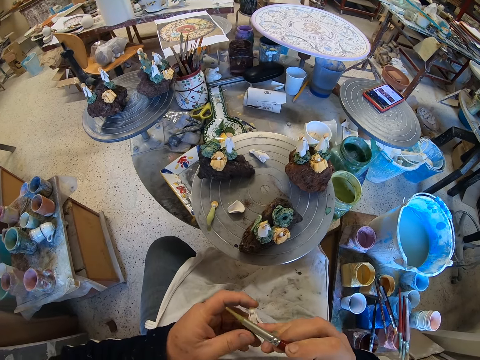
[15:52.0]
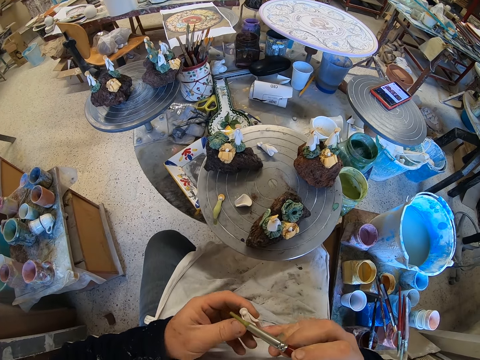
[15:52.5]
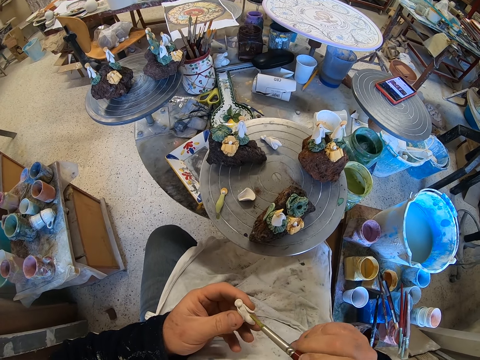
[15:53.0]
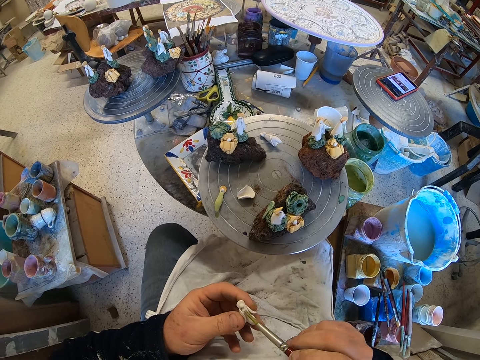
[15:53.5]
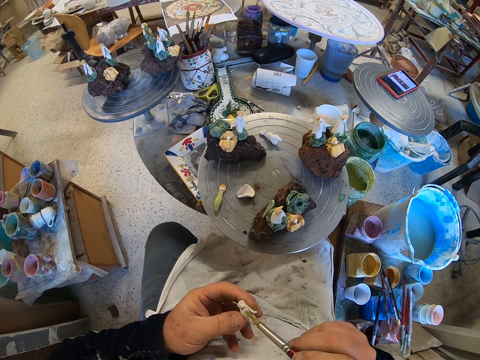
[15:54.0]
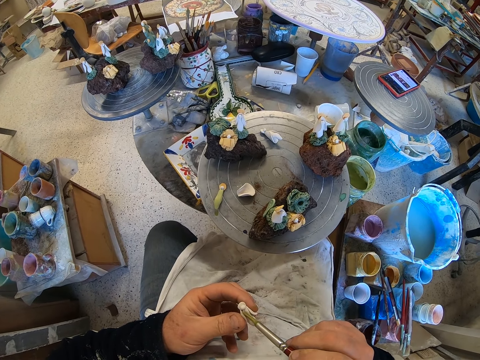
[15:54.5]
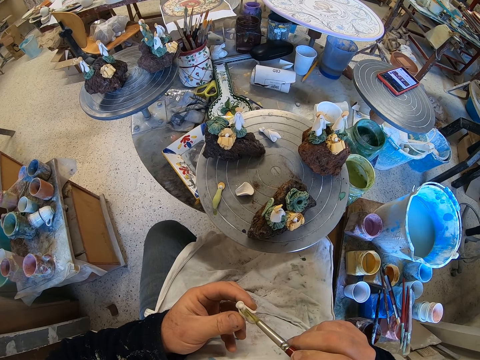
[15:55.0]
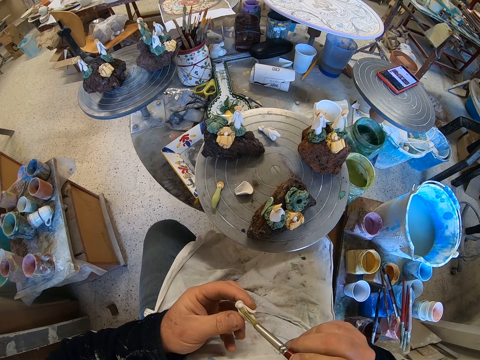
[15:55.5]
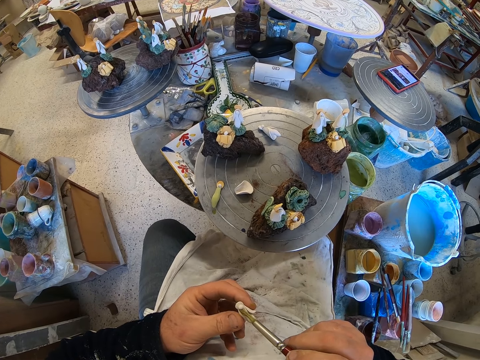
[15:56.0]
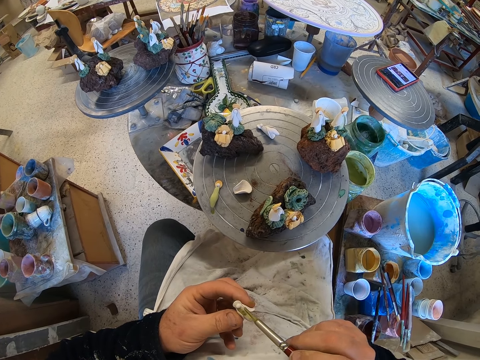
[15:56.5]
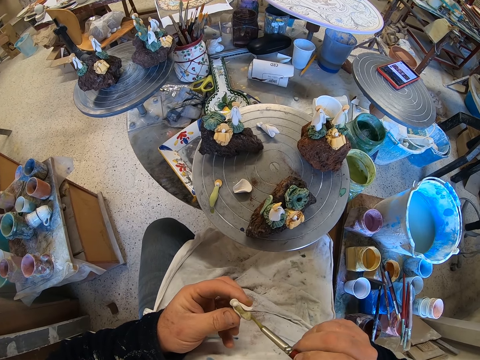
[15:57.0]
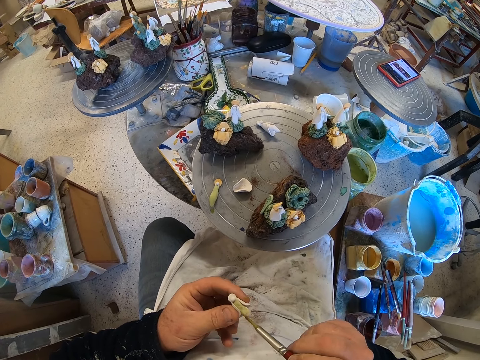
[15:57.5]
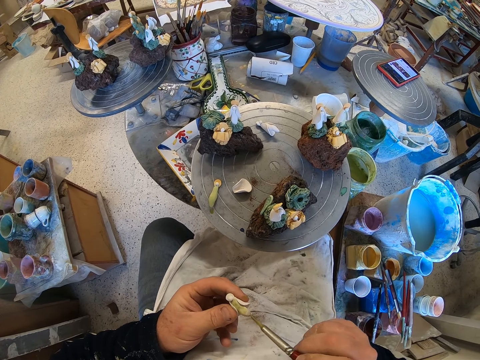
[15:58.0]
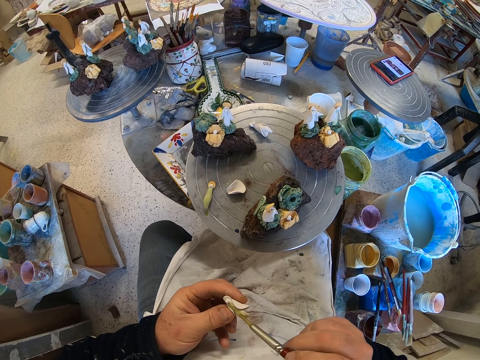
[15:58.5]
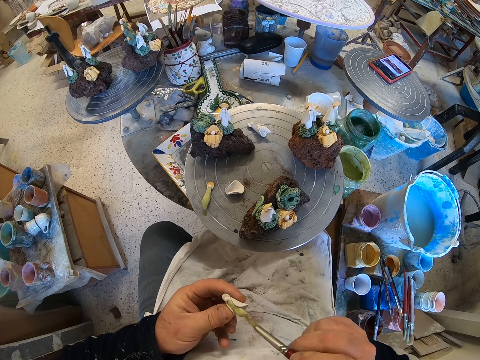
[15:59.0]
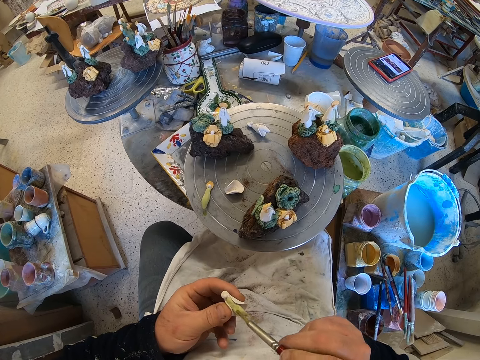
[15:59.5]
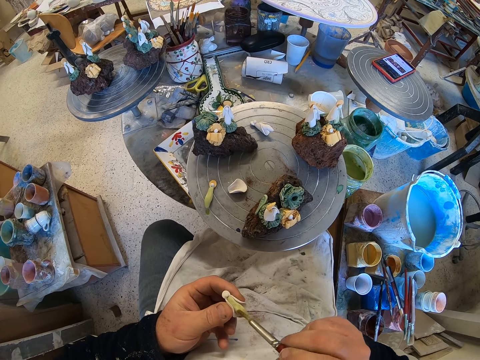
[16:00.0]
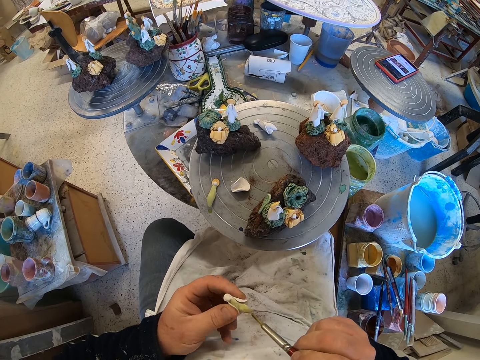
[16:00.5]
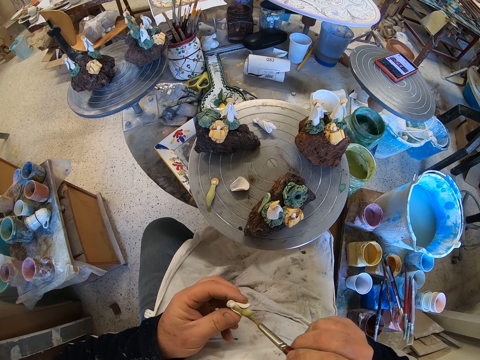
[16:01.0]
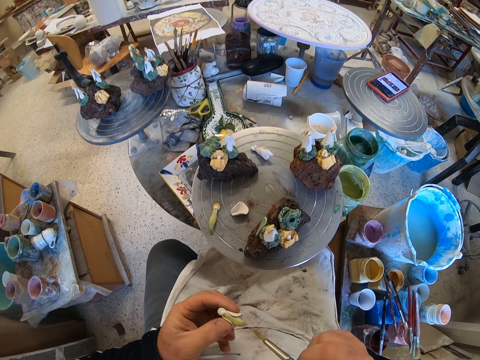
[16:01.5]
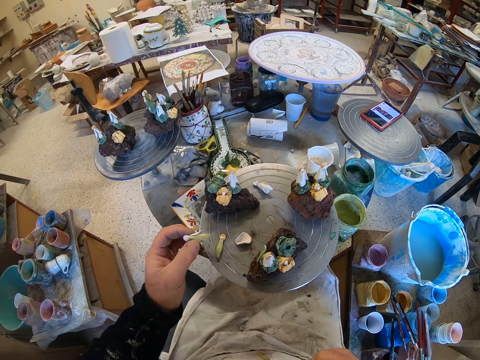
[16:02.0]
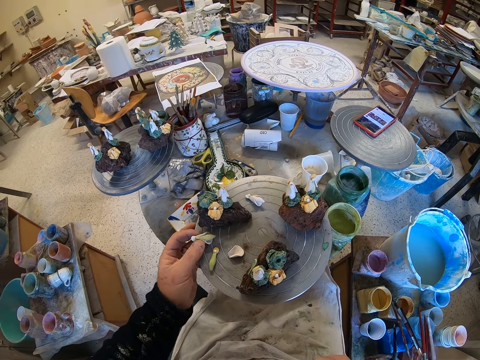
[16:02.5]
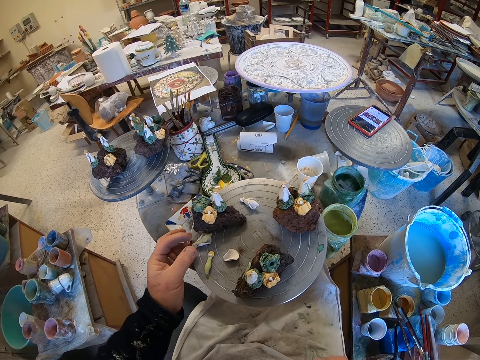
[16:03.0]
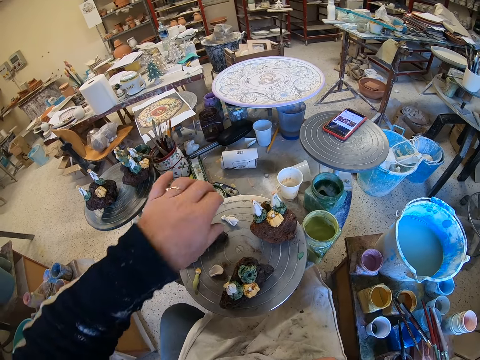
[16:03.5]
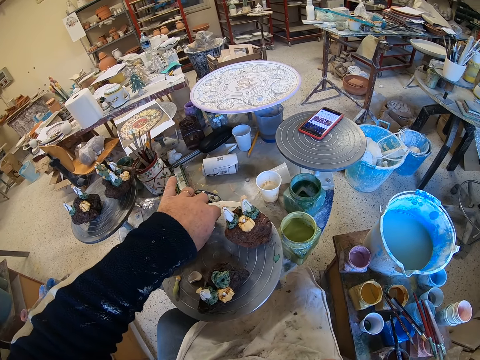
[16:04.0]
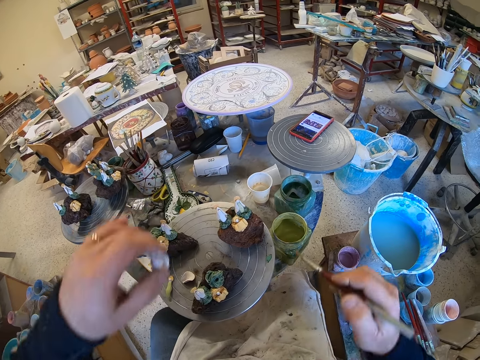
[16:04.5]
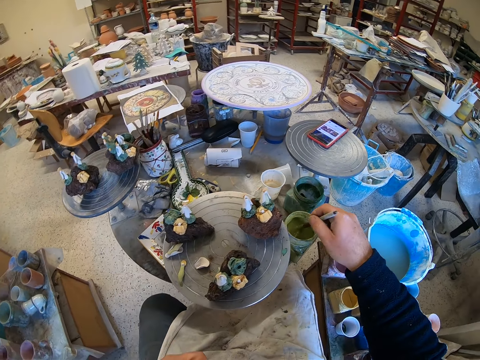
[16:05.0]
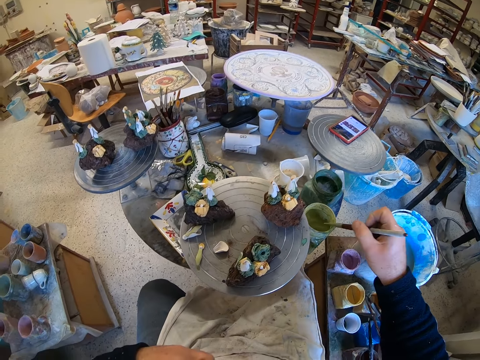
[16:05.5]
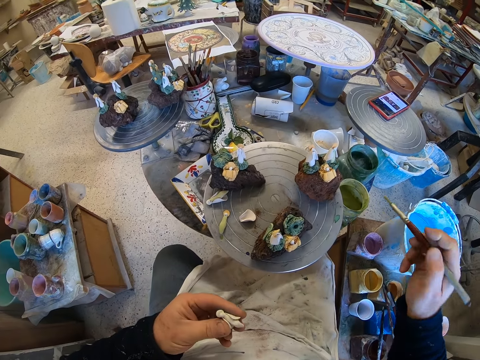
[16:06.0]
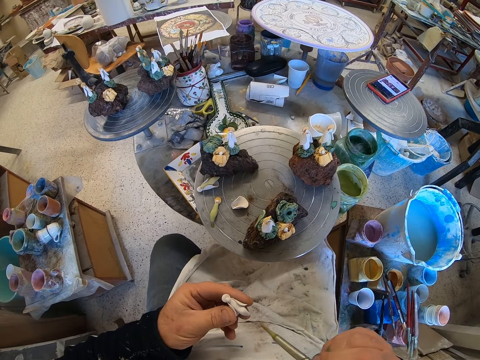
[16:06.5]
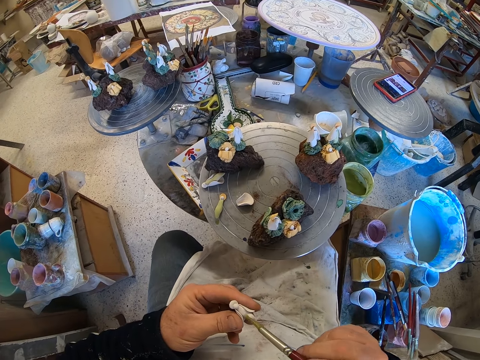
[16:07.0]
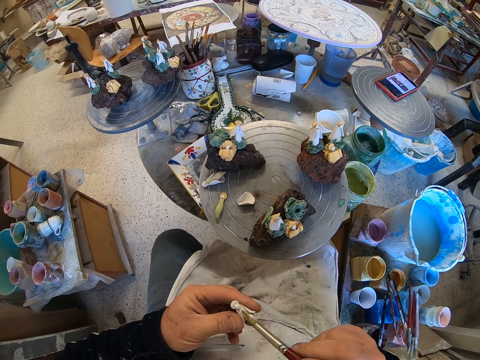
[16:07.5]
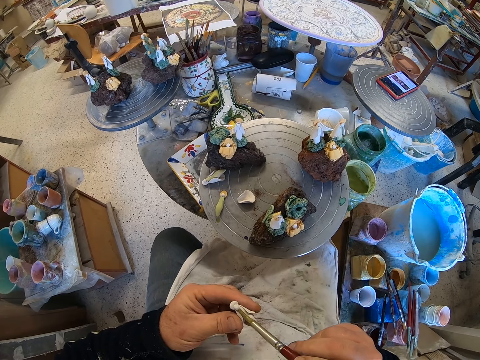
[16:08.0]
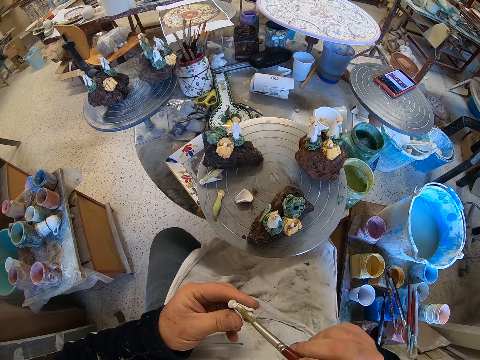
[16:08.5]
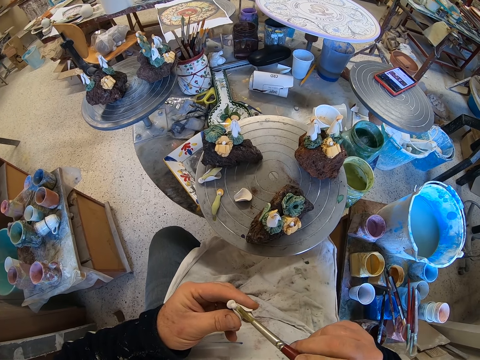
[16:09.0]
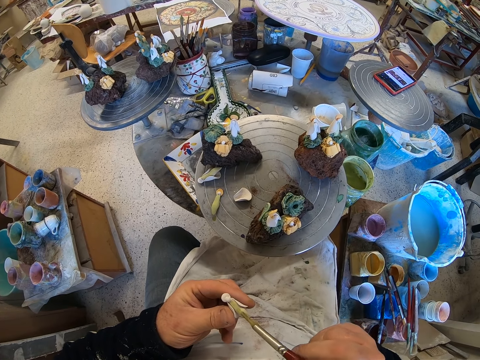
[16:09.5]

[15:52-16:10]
The camera wearer paints a craft model with a paint brush. They put down the craft model on a stool. They pick up the craft model from the stool. They scoop paint from a paint can with the paint brush. They paint the craft model with the paint brush.

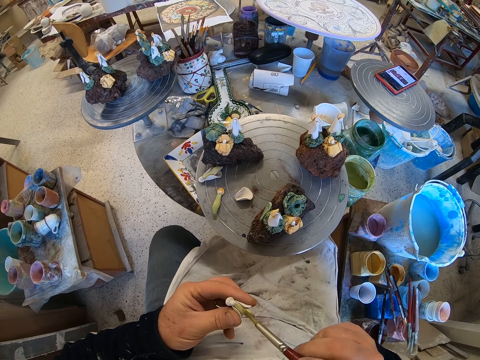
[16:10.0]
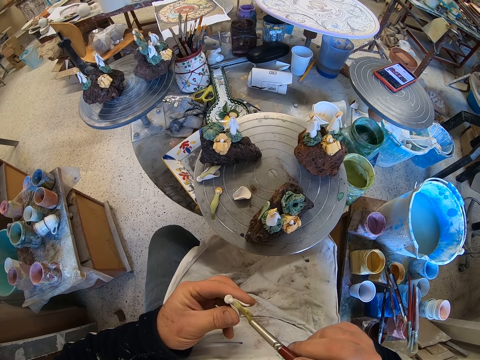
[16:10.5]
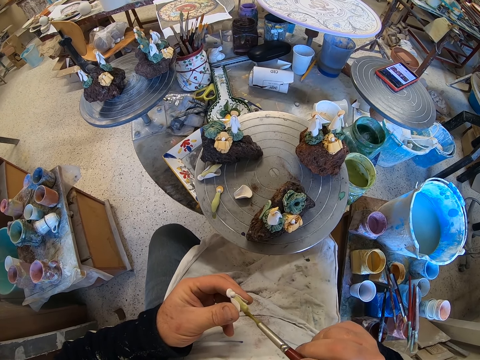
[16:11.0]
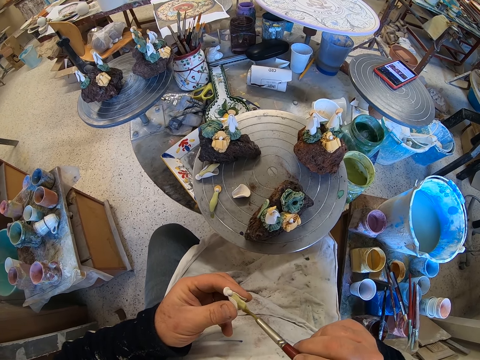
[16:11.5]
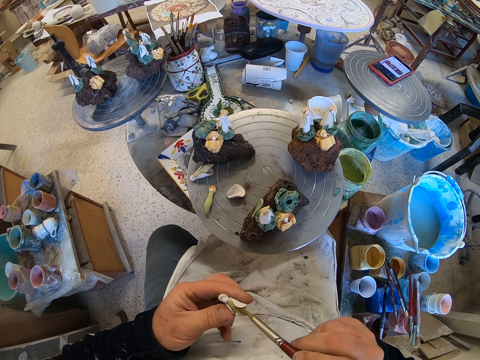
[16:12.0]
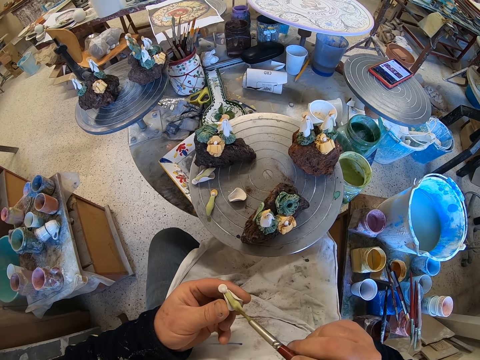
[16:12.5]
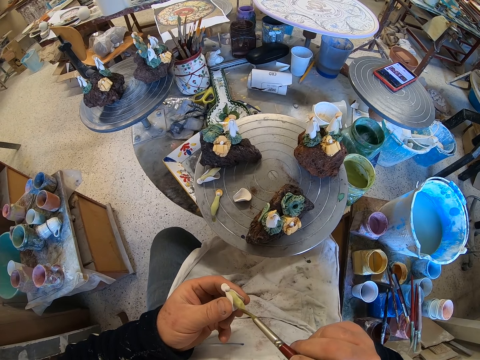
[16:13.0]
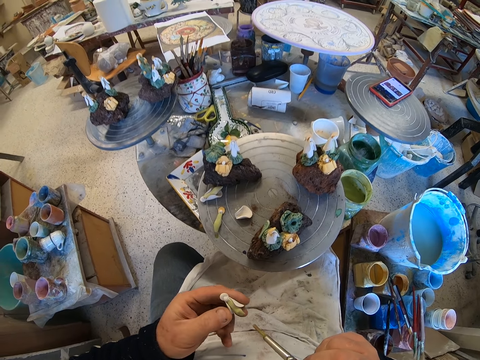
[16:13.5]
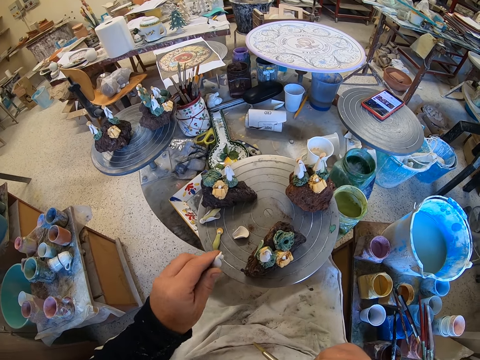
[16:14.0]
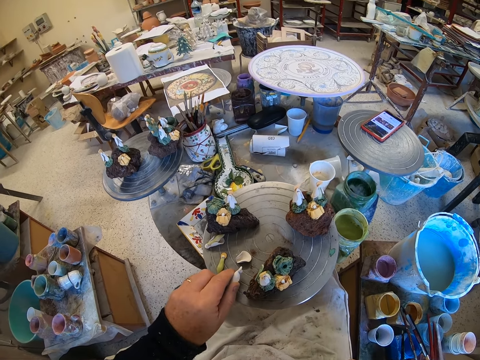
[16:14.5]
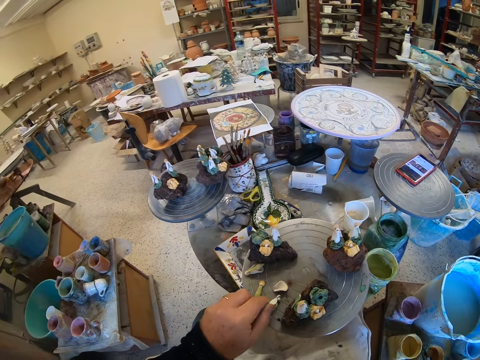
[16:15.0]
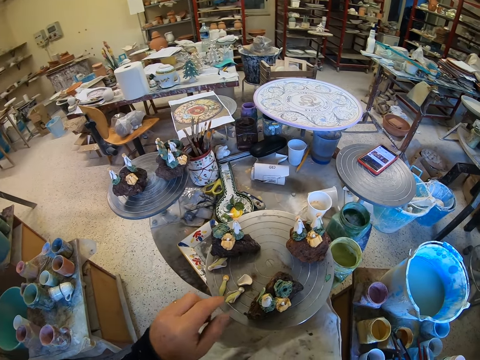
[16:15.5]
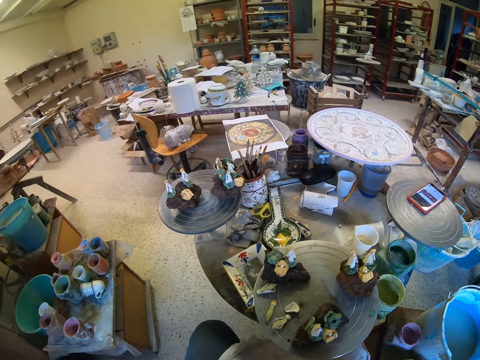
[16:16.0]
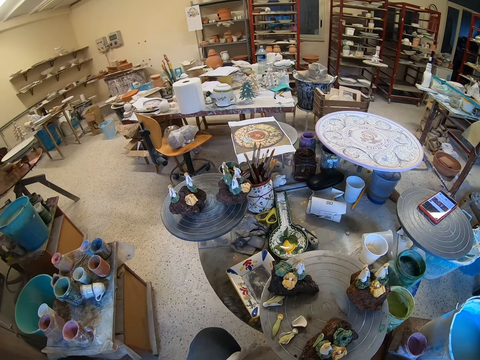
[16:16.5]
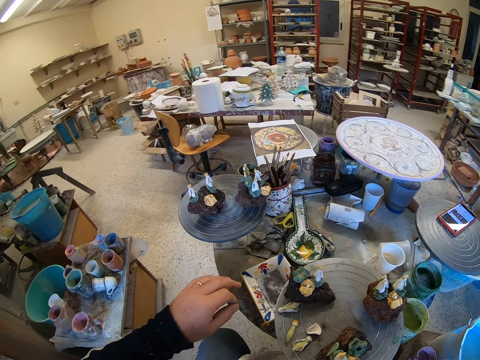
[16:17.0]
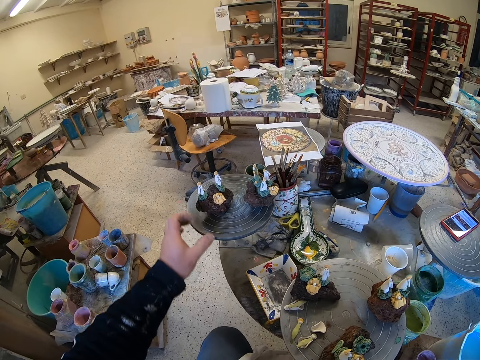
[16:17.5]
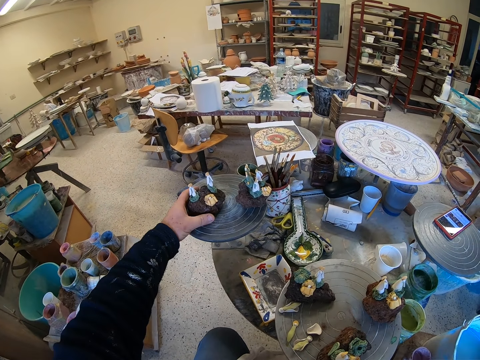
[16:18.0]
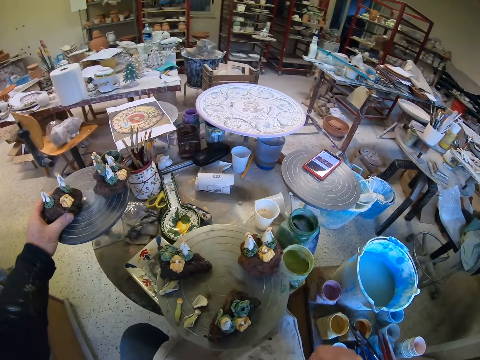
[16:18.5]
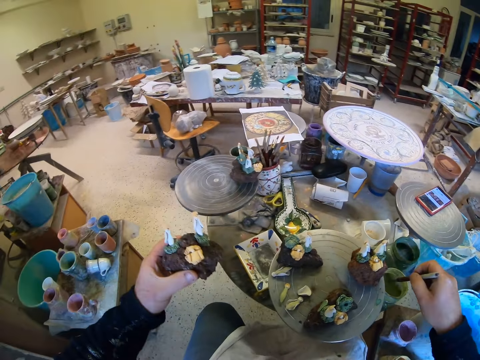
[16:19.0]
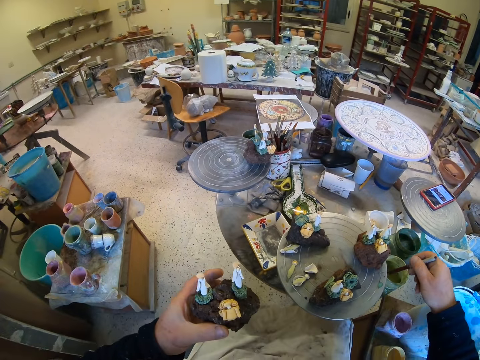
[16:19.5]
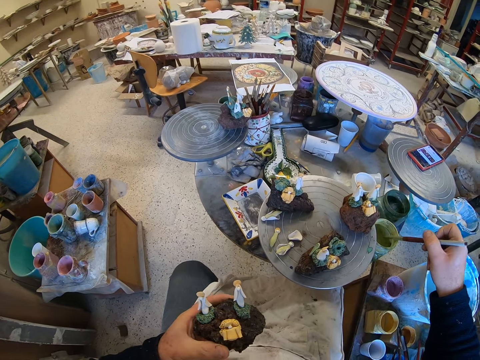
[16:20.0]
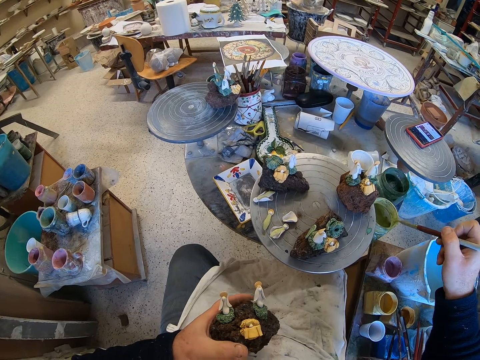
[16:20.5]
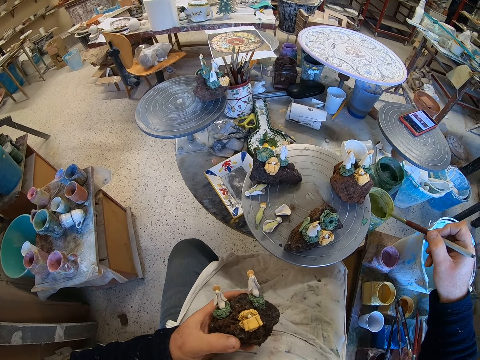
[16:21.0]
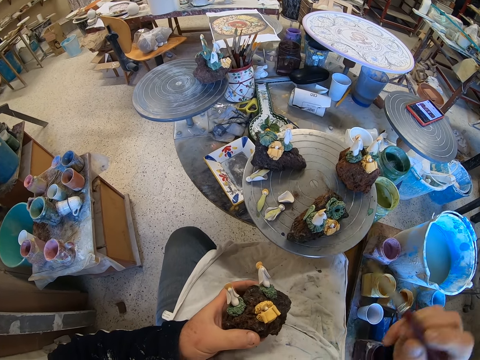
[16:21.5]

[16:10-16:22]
The camera wearer puts down a craft model on a stool. They look around a garage. They pick up the craft model from the stool. They scoop paint from a paint can with a paint brush.
